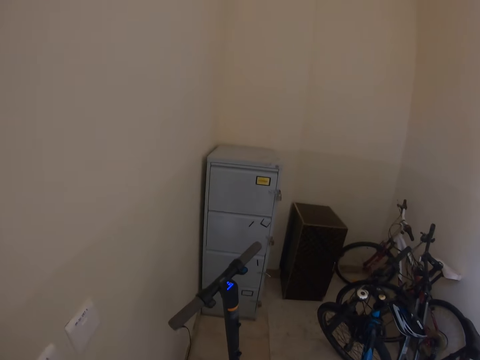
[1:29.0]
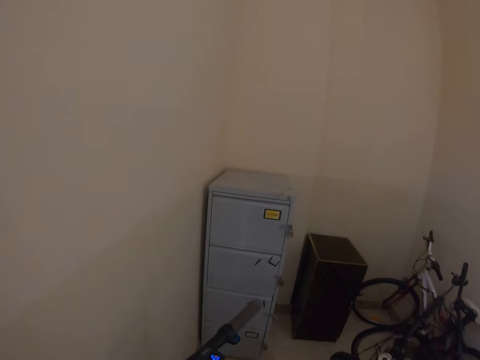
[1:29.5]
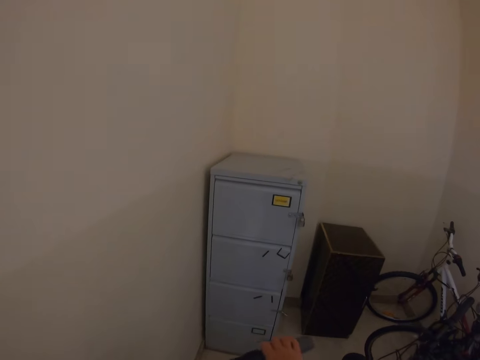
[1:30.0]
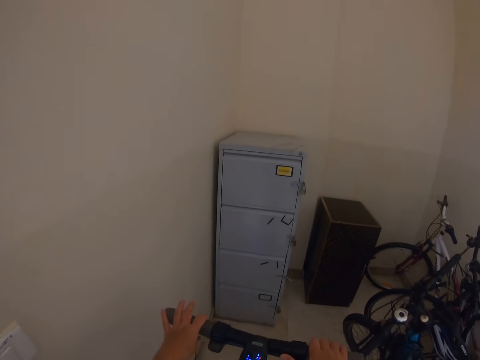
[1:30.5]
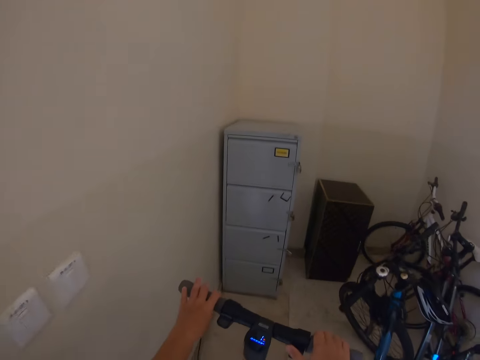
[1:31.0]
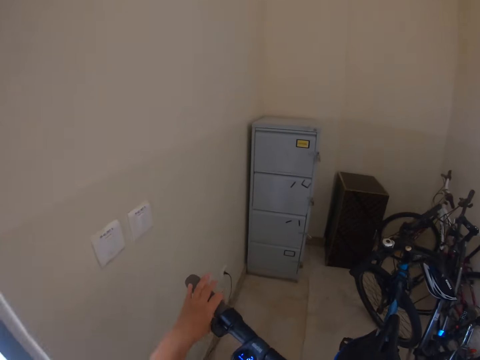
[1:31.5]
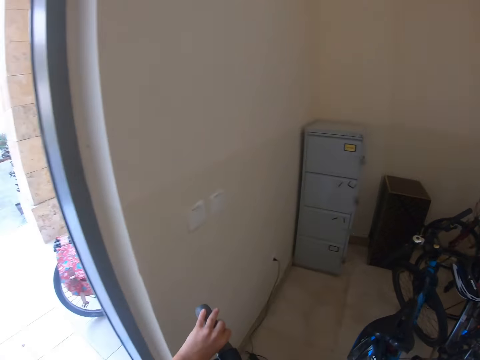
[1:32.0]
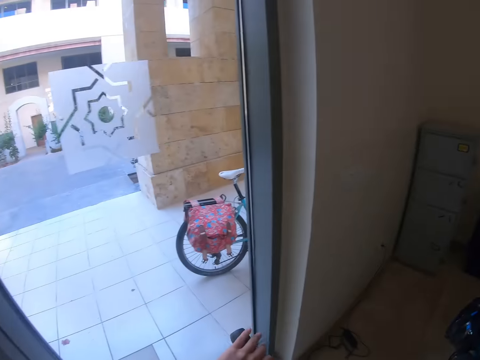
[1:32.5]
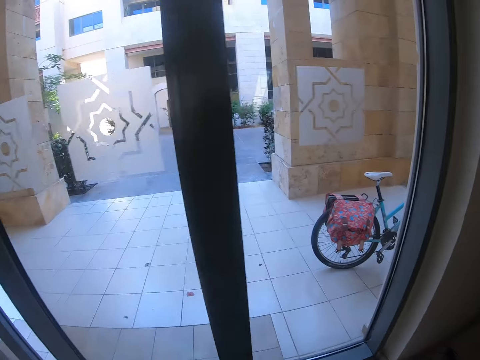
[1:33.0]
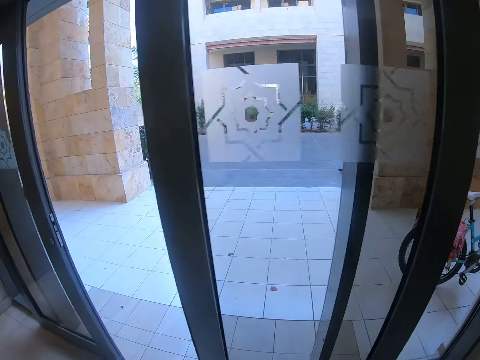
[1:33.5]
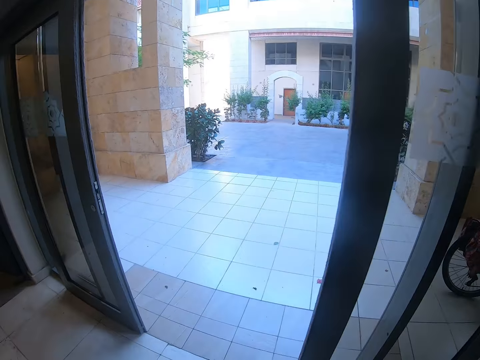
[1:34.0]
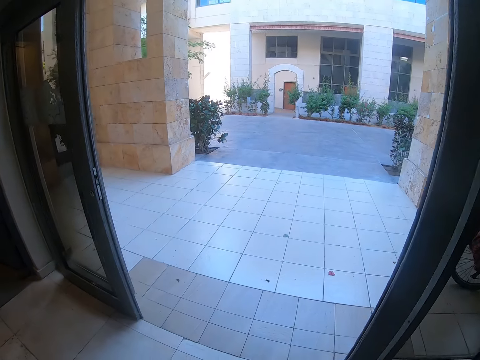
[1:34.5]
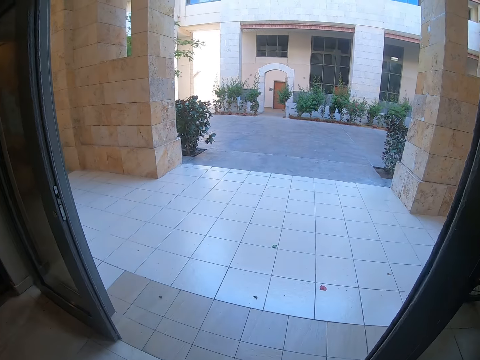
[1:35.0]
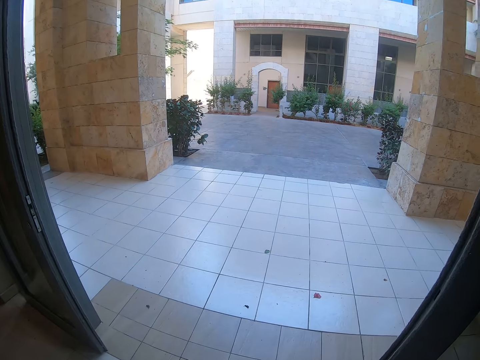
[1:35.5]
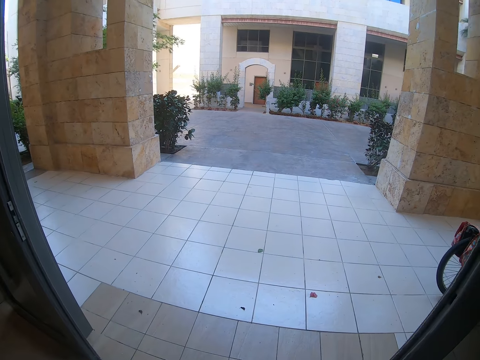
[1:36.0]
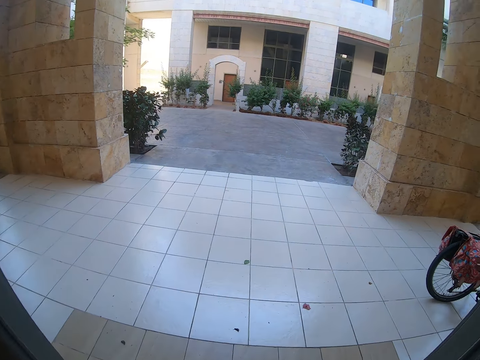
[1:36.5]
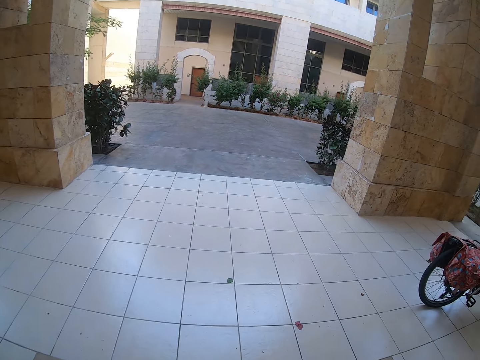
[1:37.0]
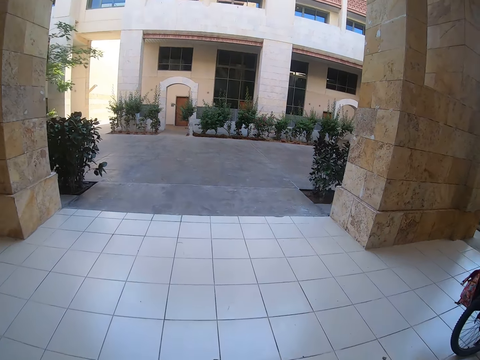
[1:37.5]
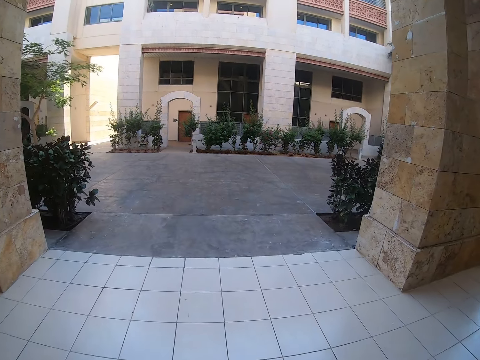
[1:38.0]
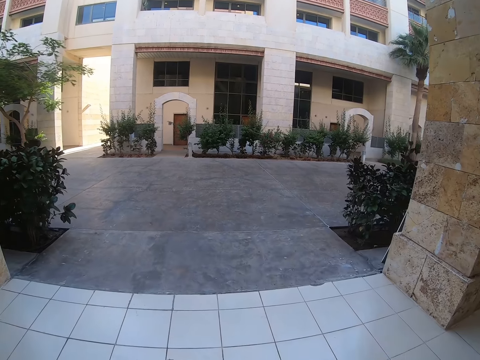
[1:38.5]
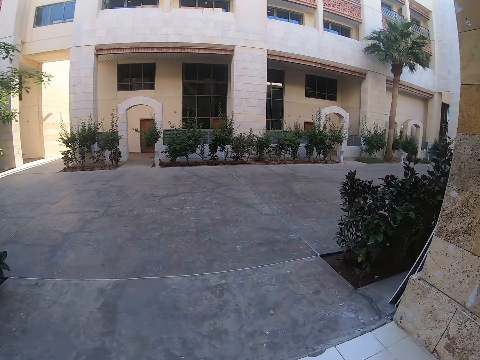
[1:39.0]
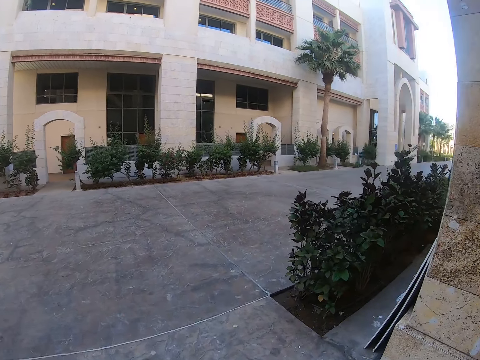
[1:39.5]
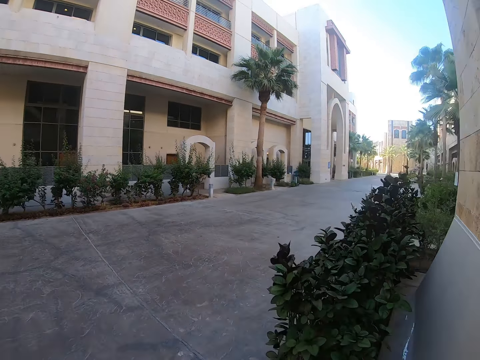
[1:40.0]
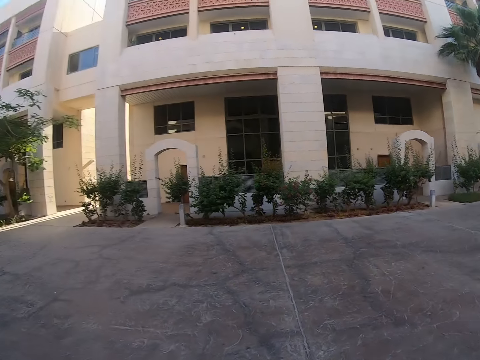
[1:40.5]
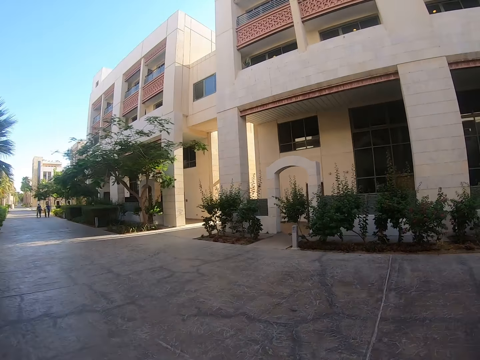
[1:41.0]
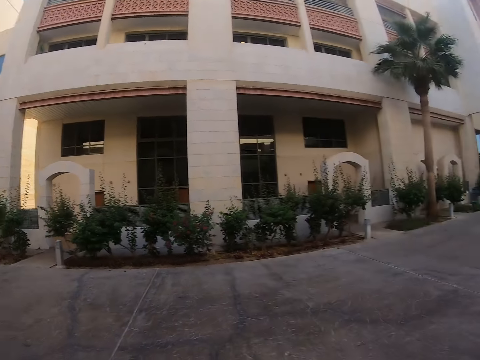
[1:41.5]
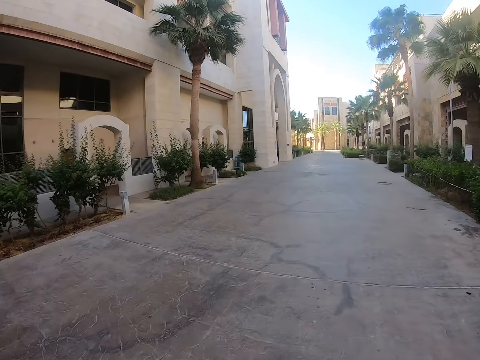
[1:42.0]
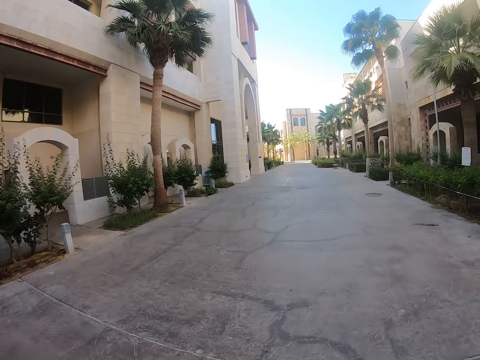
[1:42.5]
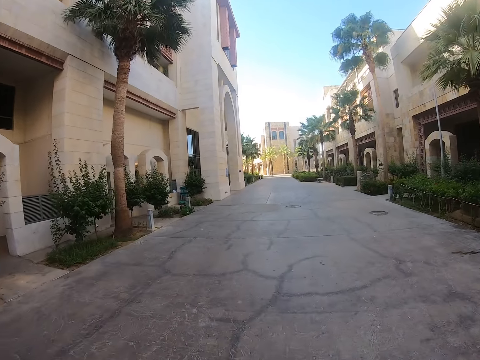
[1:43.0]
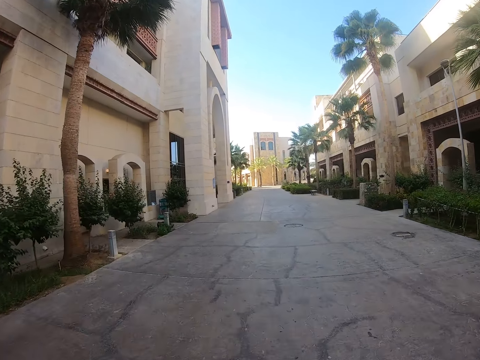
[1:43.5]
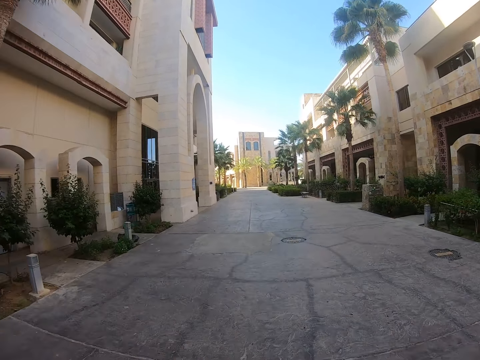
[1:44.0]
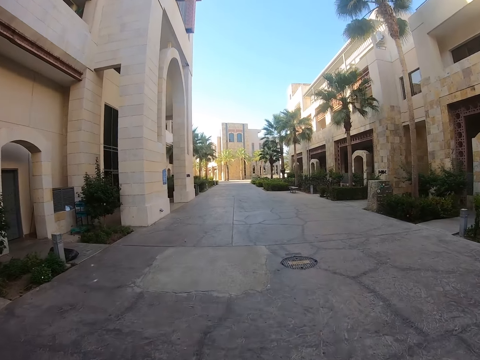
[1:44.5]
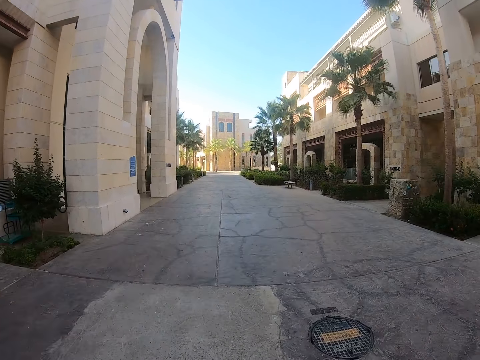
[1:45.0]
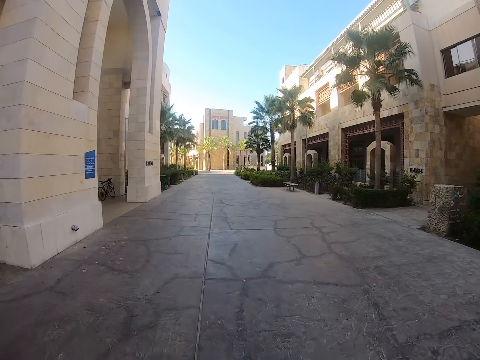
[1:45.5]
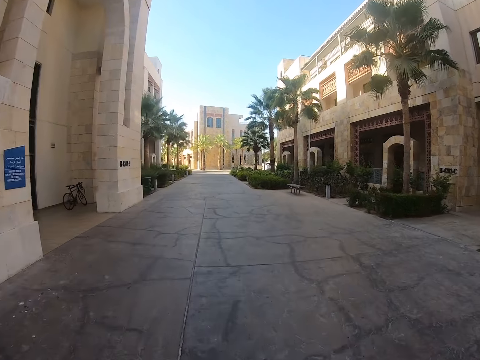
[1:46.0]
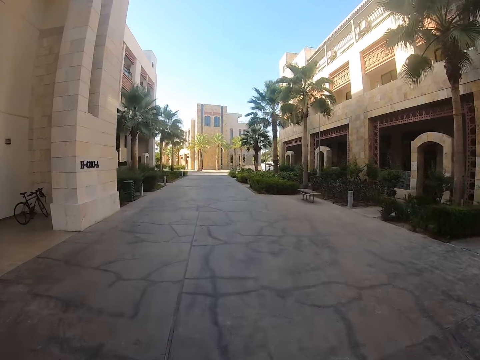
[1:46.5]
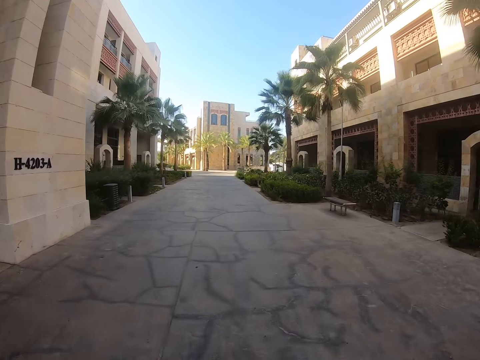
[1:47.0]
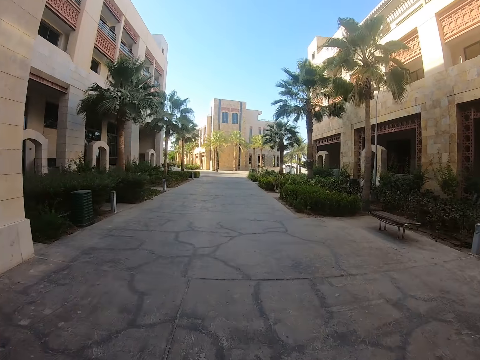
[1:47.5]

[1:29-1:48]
The camera wearer holds the scooter bike by the handle. They ride the scooter bike. They ride the scooter bike outside past the door. They ride the scooter.

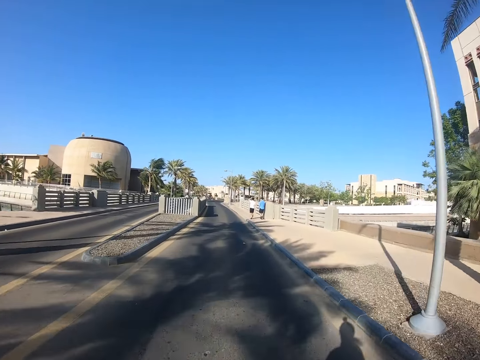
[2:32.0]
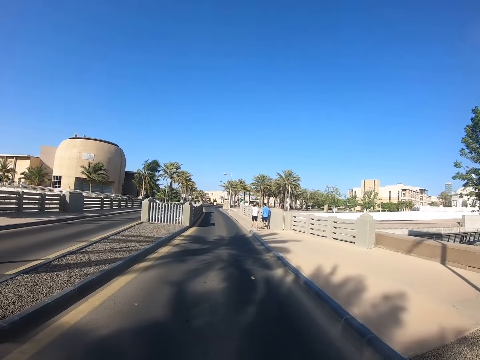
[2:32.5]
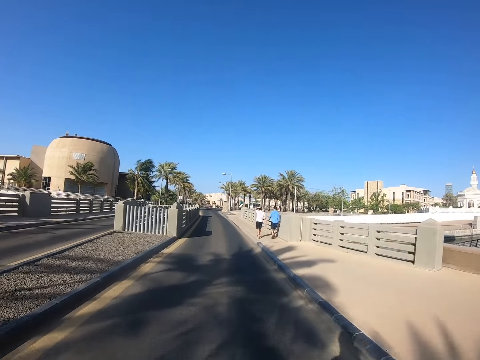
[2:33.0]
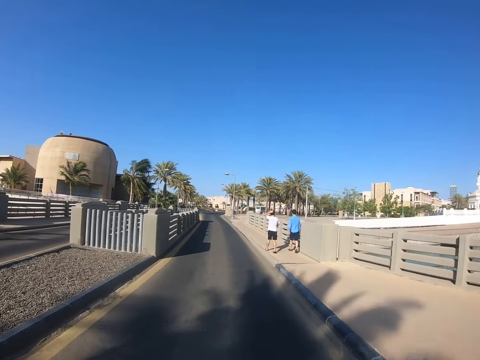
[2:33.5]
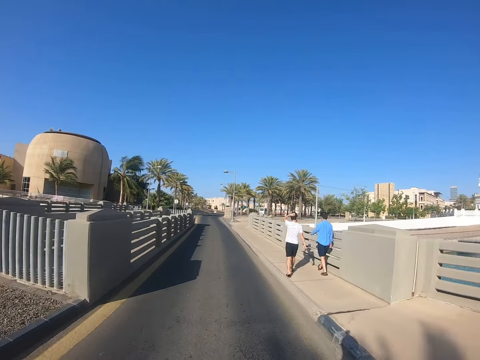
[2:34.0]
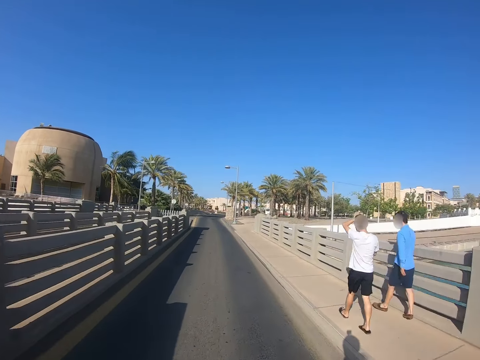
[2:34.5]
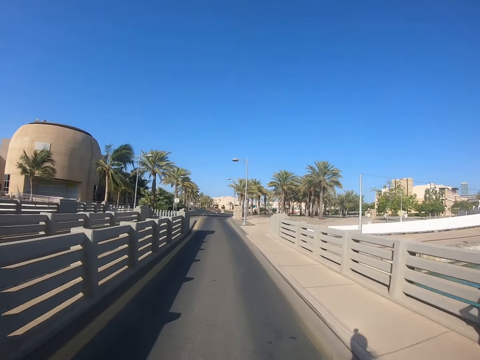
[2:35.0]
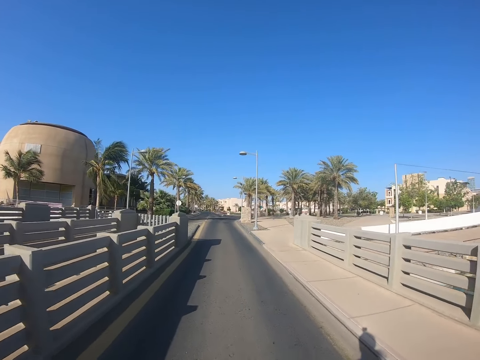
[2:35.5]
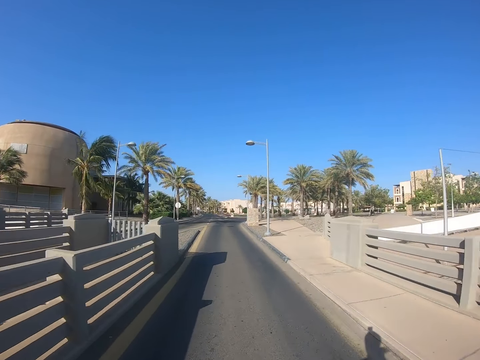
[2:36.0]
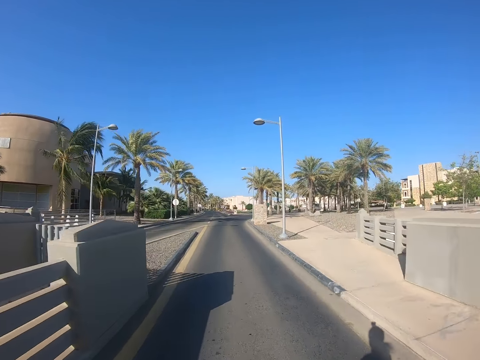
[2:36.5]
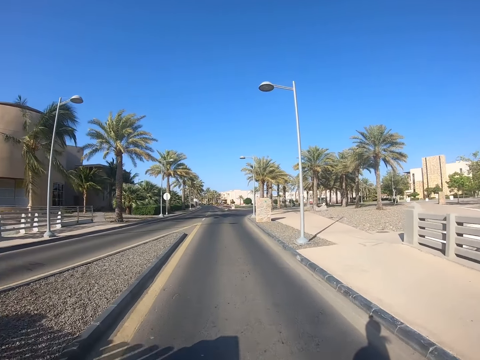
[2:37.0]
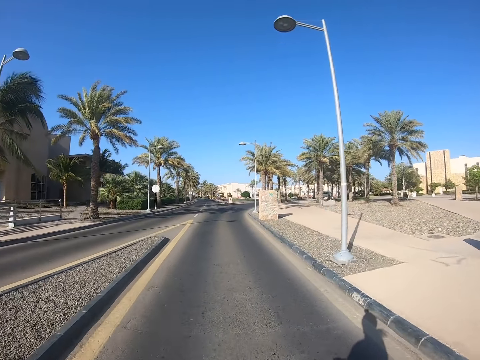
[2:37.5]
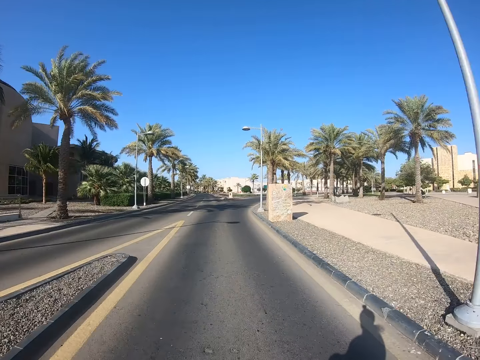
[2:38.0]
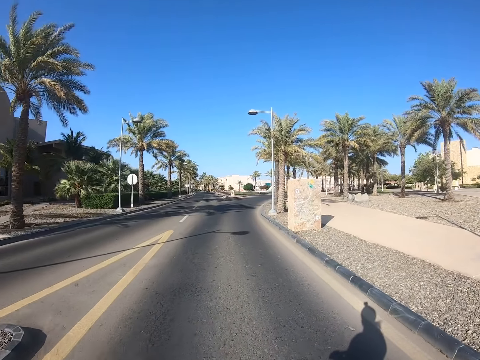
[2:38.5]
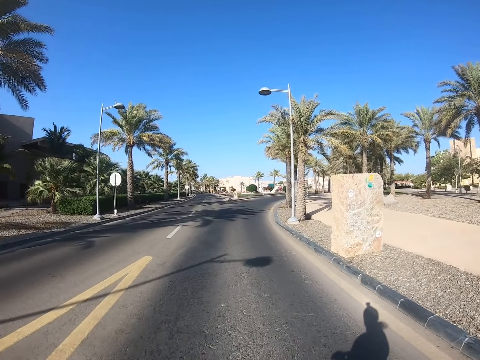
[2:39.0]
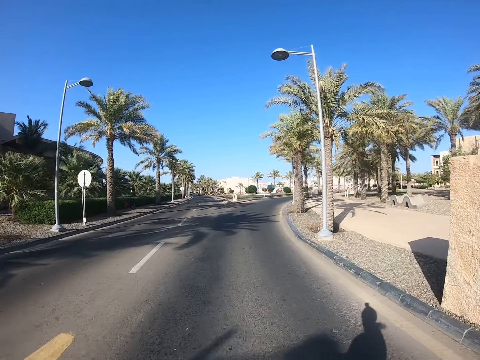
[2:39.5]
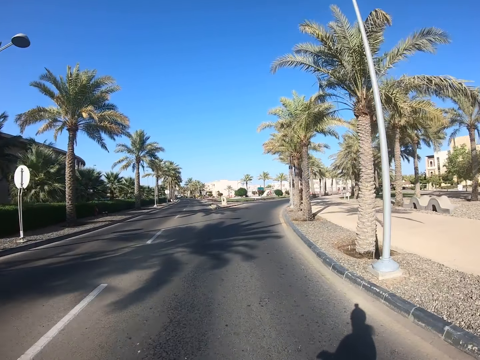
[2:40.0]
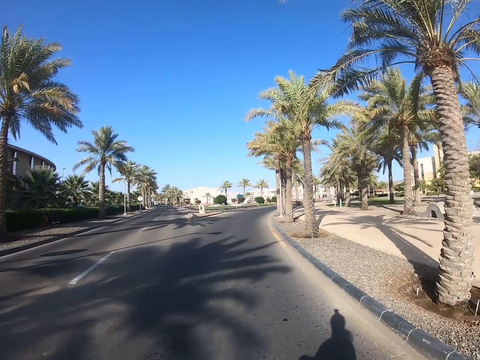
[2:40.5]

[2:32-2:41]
A man walks on the sidewalk. Another man walks on the sidewalk. The camera wearer rides on the road.
